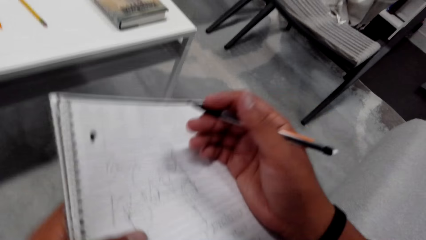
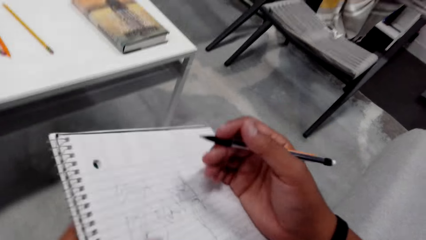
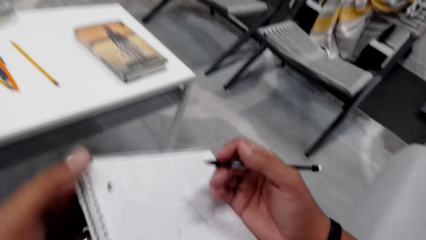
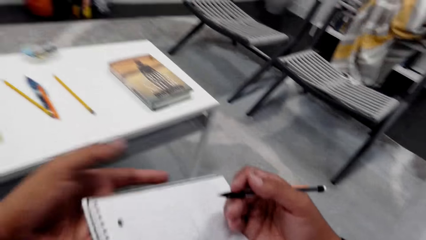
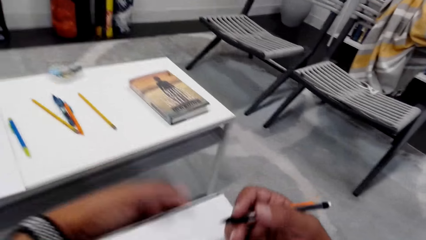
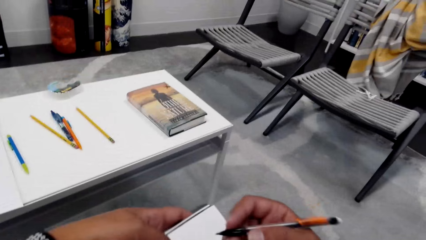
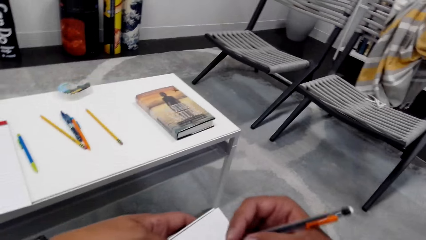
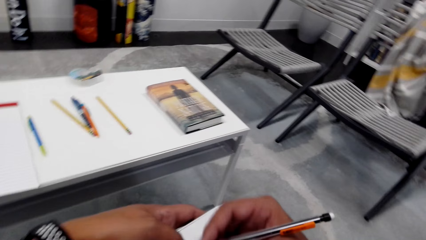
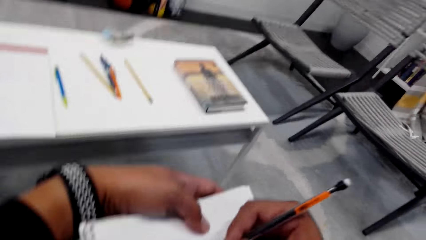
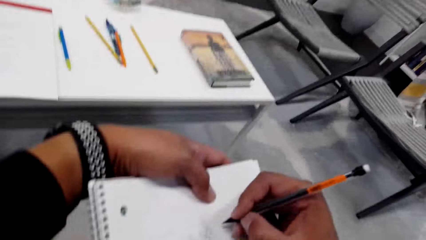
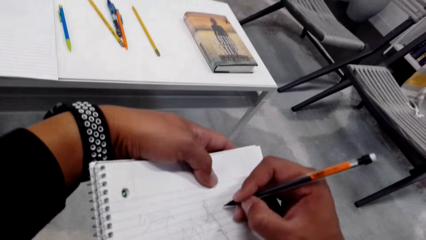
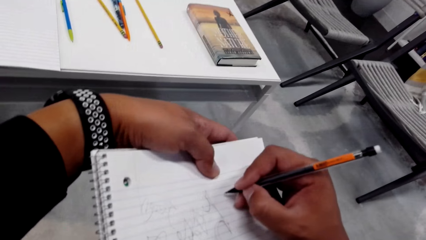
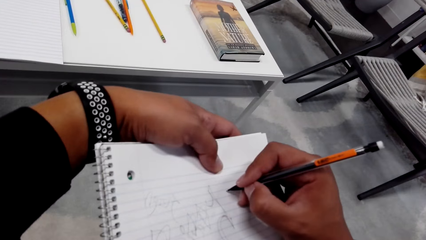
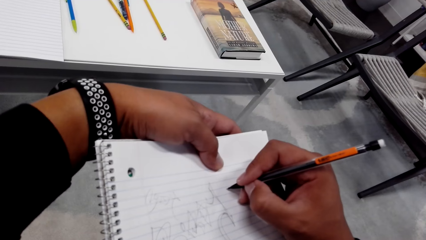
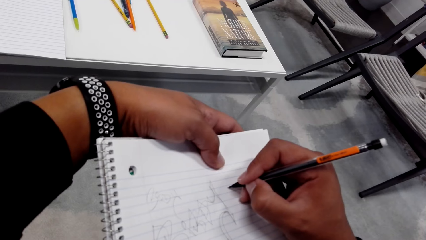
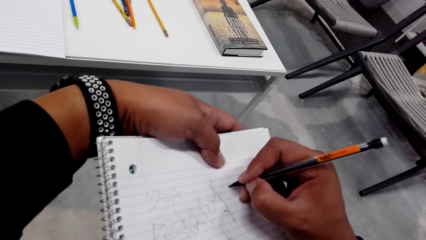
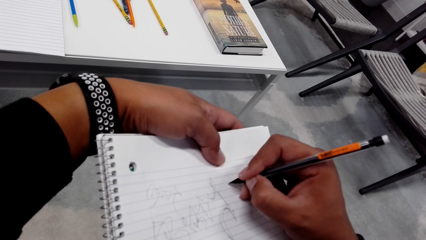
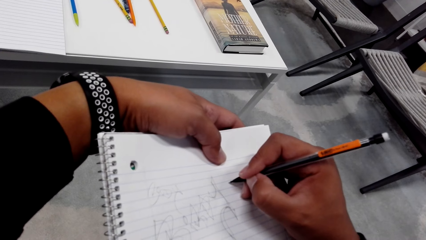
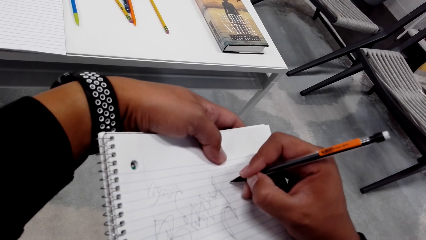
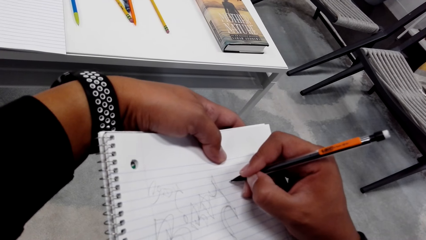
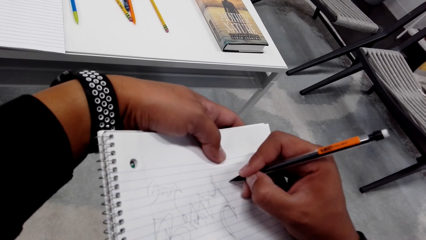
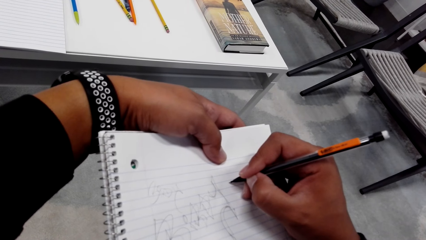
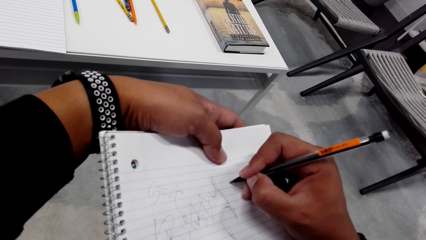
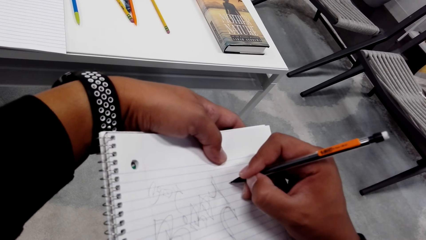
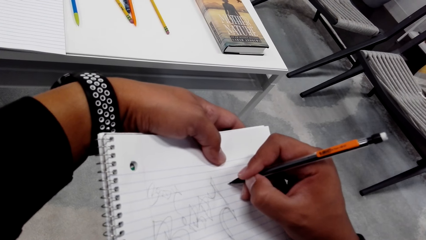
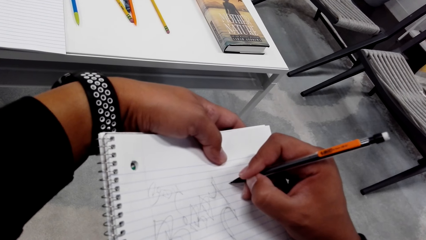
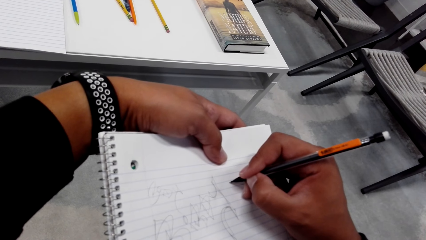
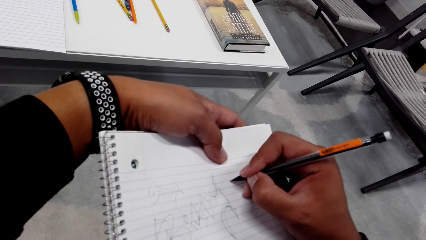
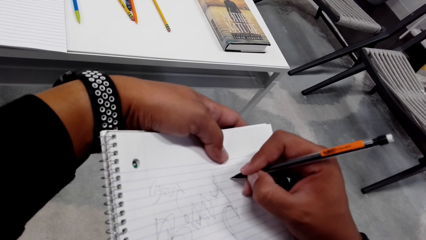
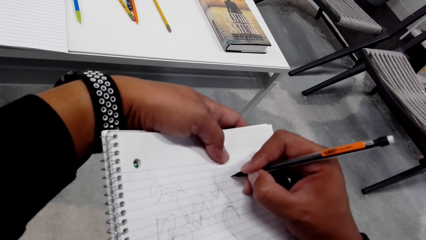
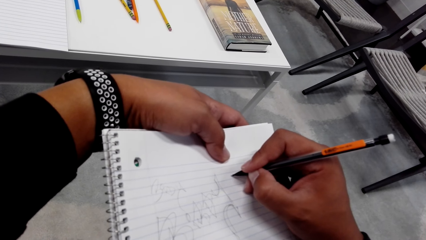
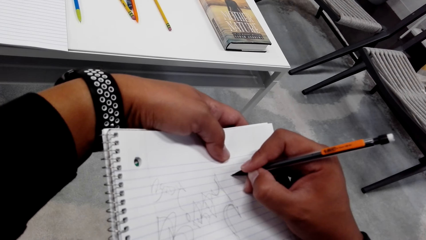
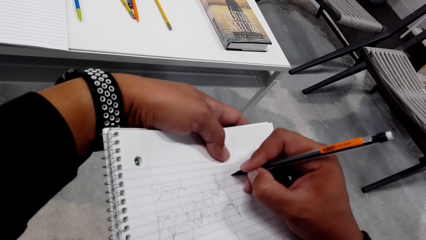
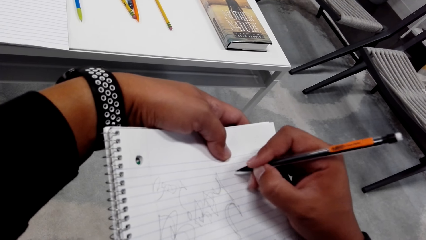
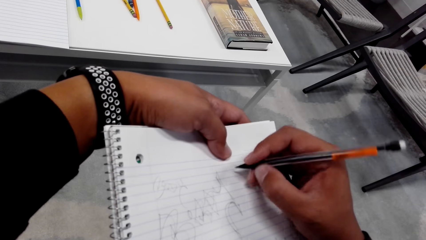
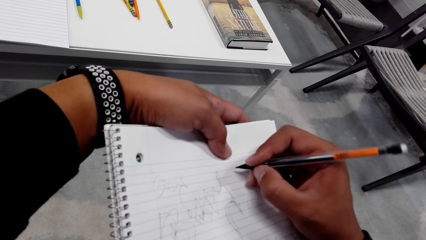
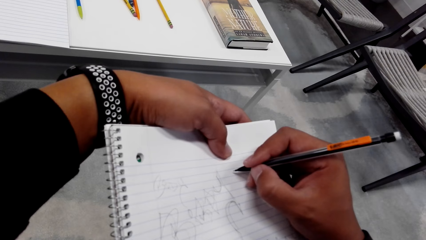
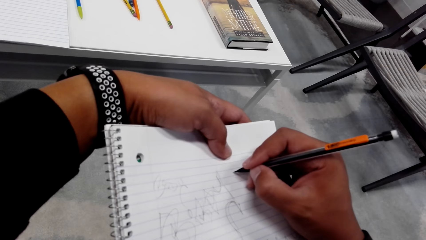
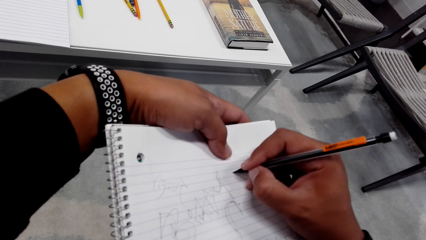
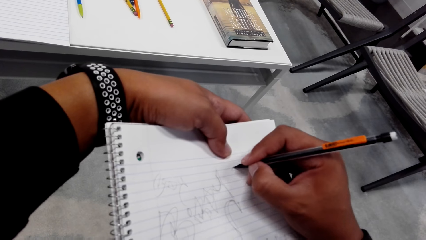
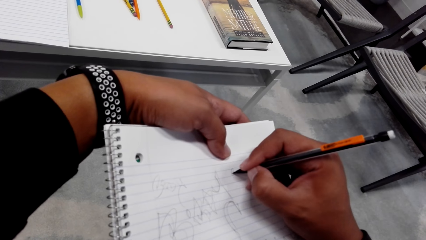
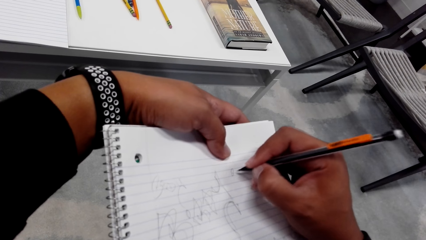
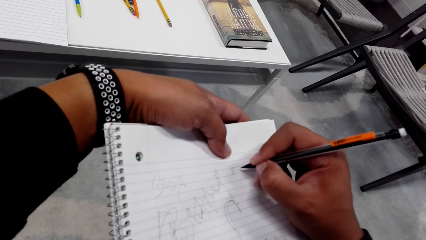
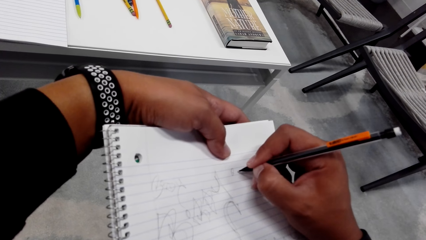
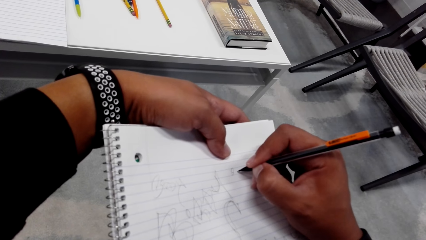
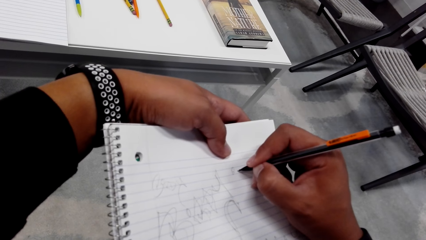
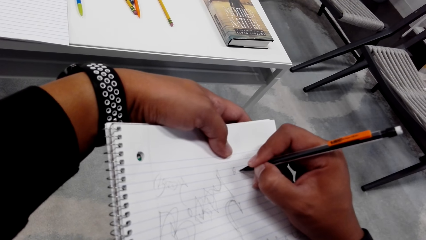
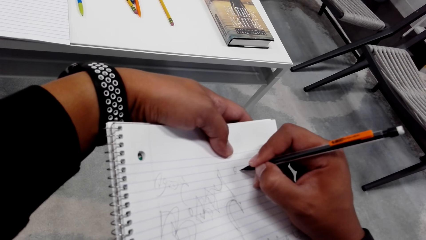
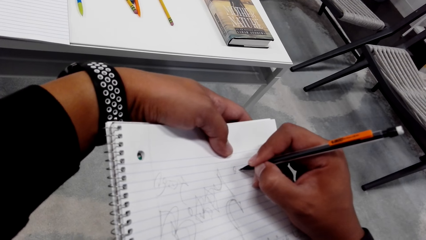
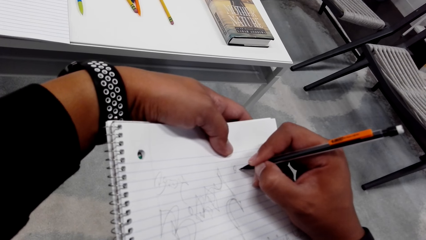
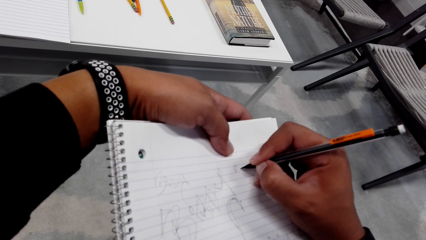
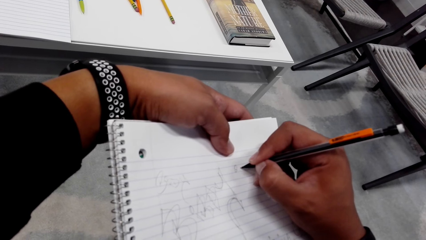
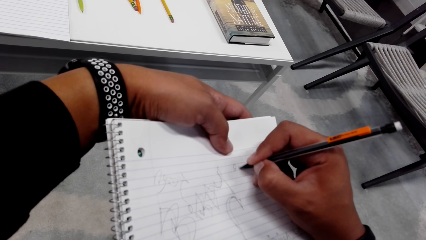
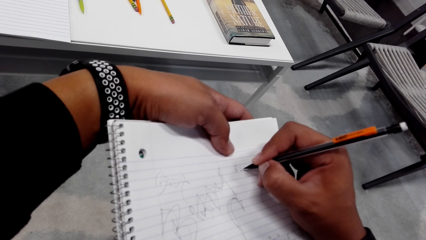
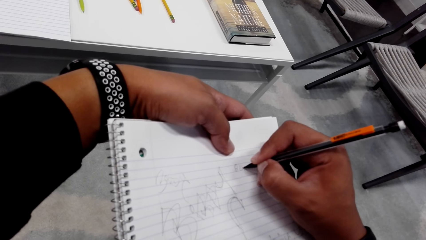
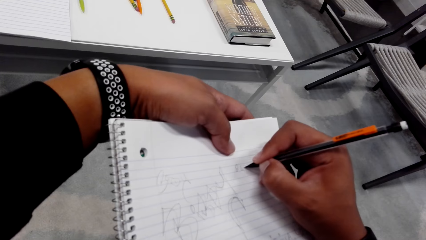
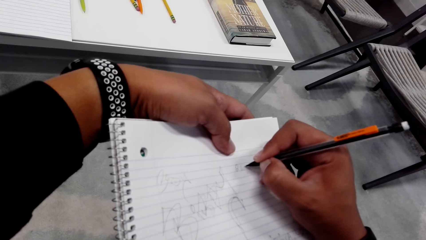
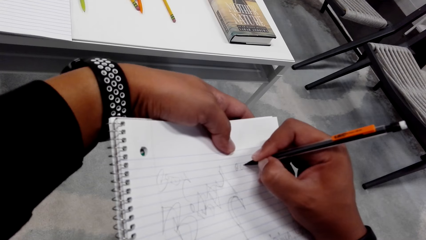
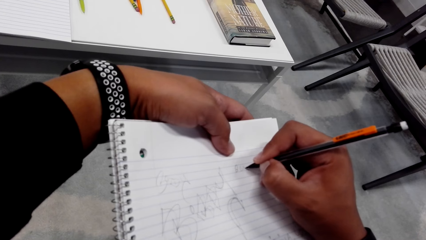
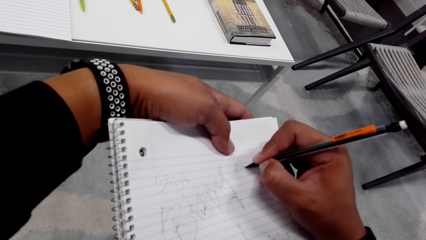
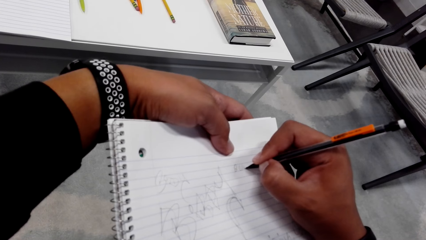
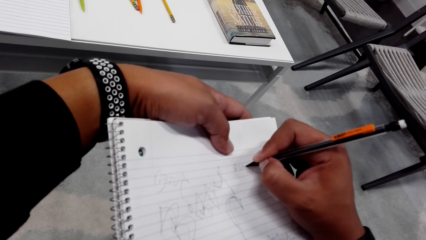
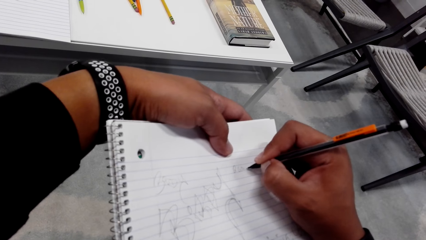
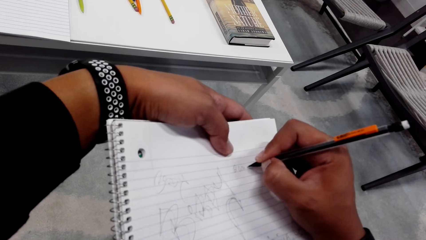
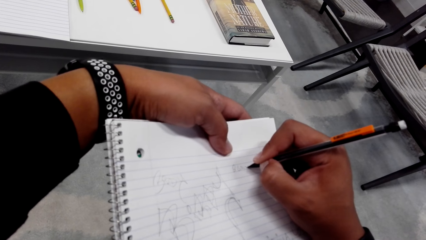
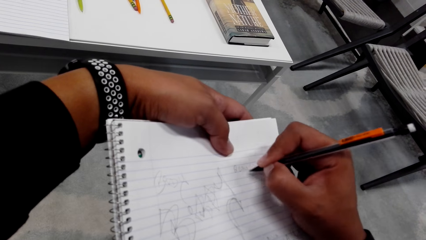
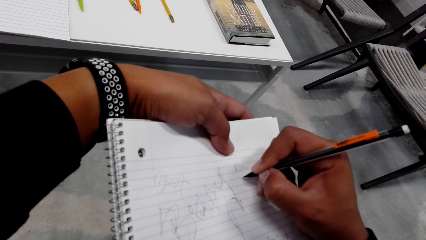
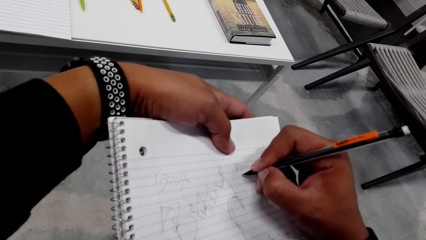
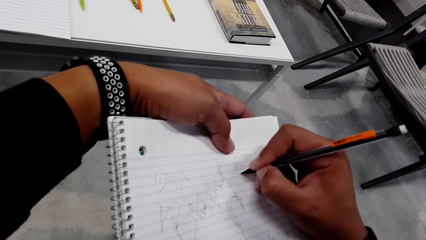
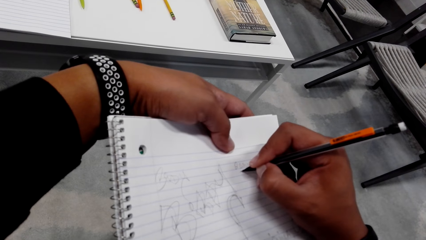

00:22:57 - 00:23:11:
The camera wearer rests the right hand on the book. They hold the book at the top side with the left hand. They put the pencil on the book. They write on the book.
